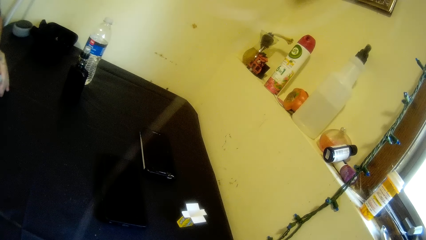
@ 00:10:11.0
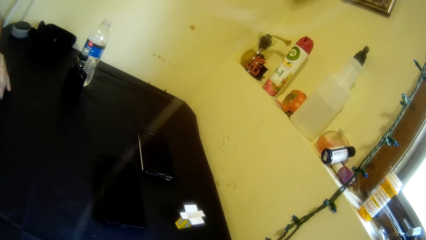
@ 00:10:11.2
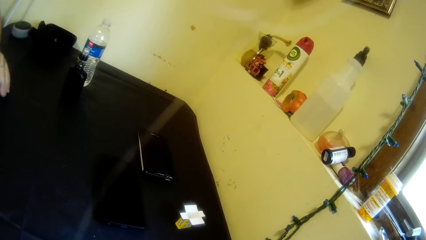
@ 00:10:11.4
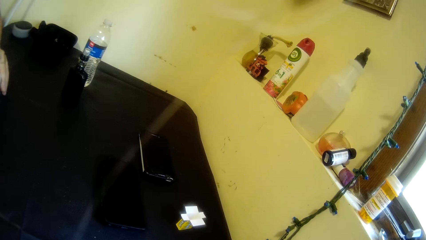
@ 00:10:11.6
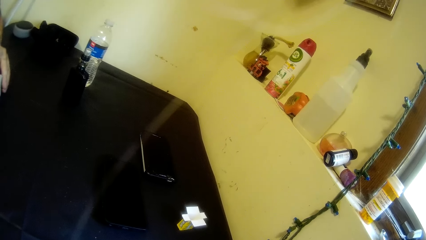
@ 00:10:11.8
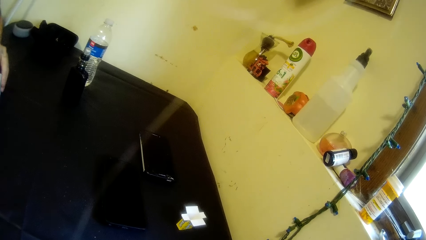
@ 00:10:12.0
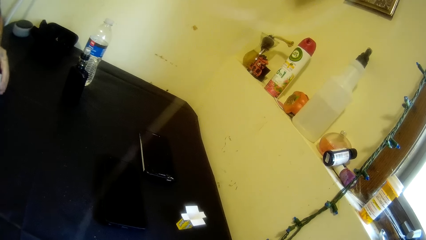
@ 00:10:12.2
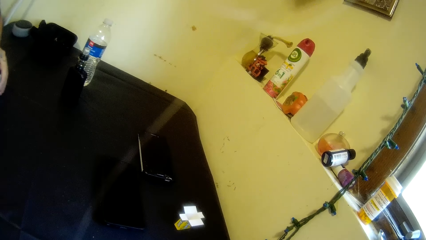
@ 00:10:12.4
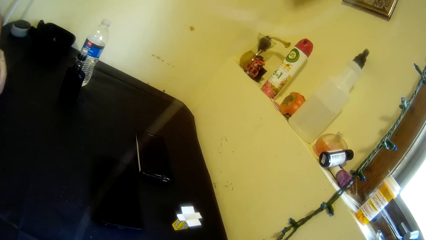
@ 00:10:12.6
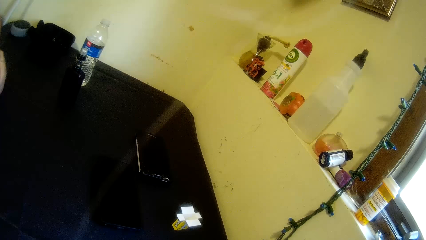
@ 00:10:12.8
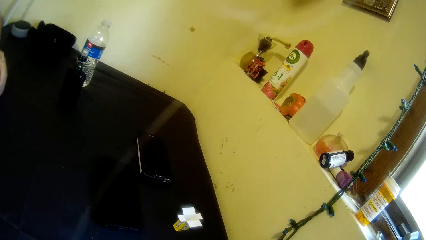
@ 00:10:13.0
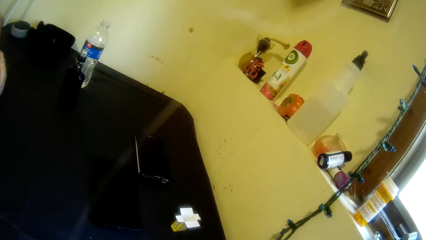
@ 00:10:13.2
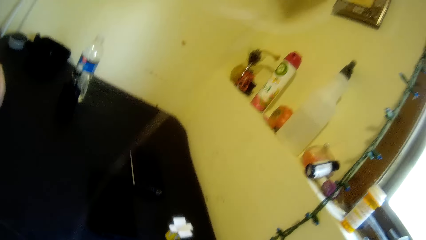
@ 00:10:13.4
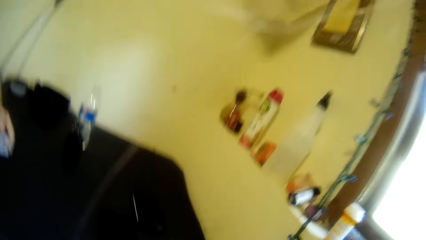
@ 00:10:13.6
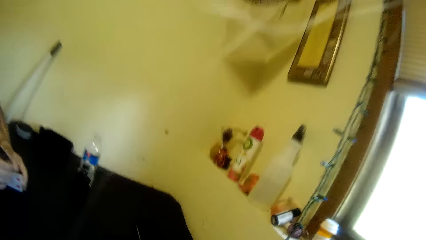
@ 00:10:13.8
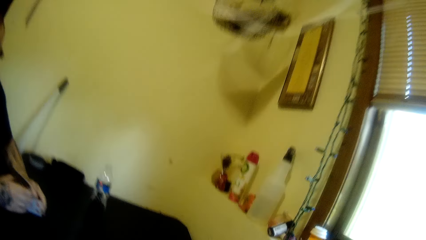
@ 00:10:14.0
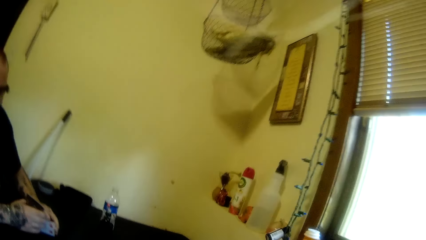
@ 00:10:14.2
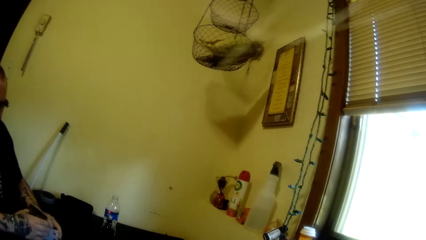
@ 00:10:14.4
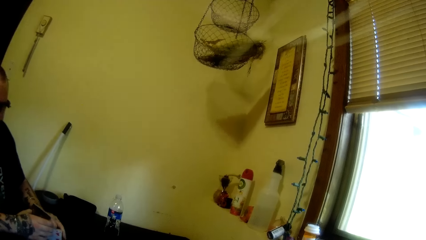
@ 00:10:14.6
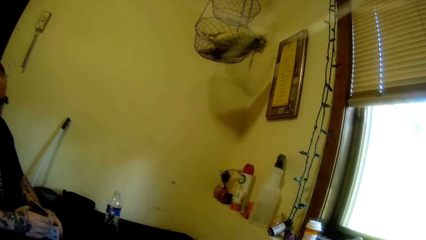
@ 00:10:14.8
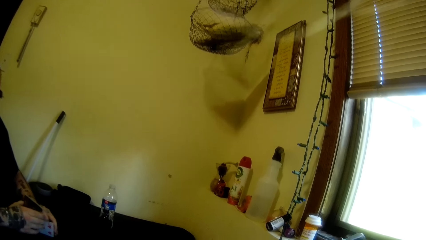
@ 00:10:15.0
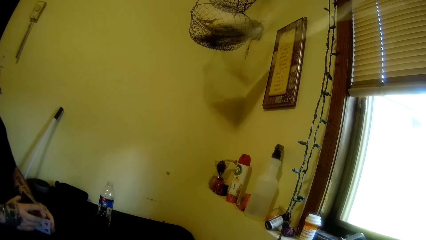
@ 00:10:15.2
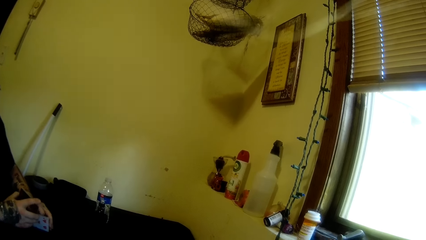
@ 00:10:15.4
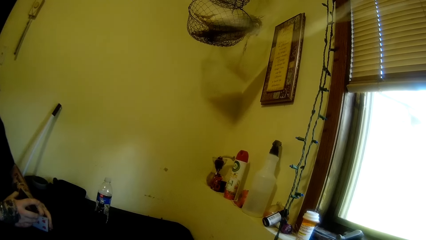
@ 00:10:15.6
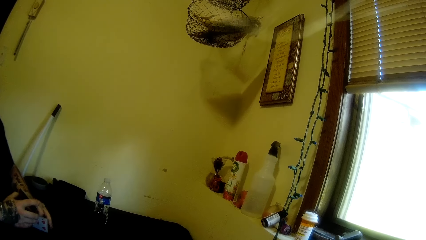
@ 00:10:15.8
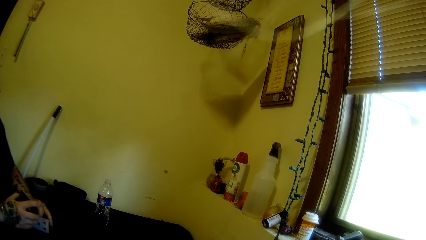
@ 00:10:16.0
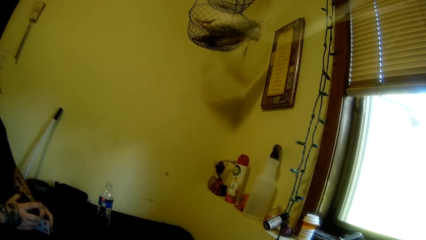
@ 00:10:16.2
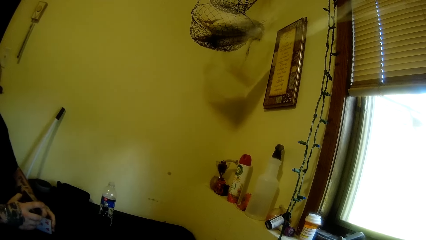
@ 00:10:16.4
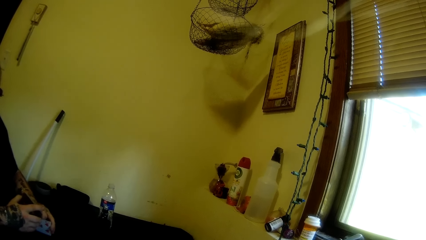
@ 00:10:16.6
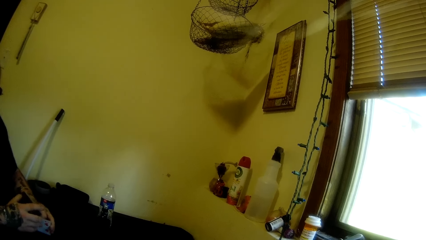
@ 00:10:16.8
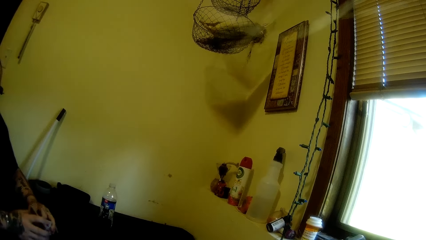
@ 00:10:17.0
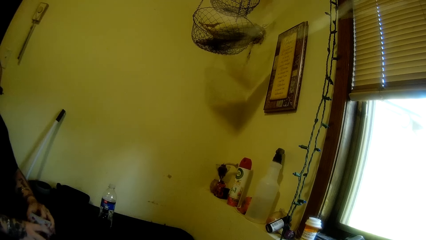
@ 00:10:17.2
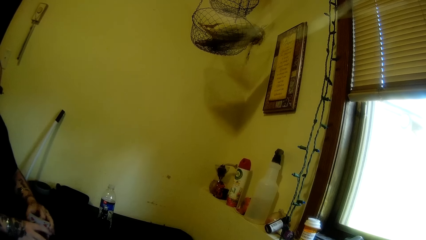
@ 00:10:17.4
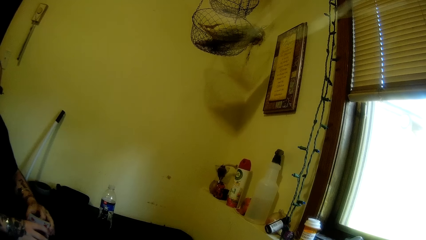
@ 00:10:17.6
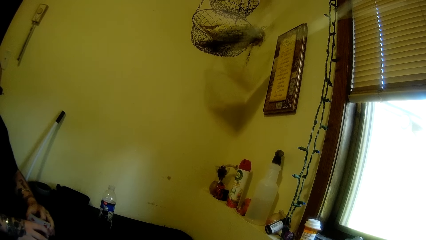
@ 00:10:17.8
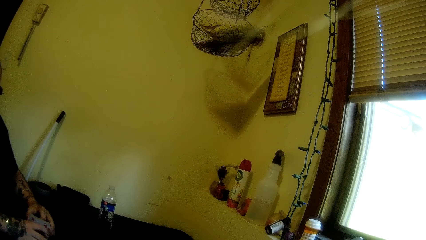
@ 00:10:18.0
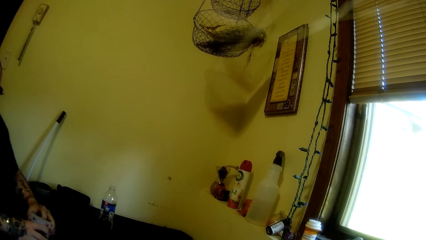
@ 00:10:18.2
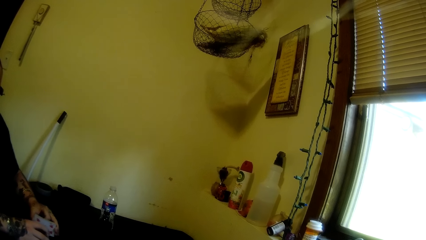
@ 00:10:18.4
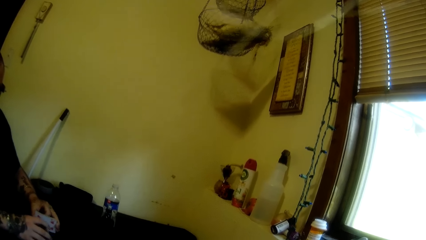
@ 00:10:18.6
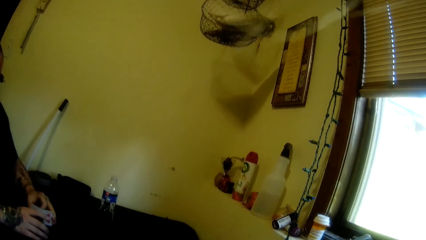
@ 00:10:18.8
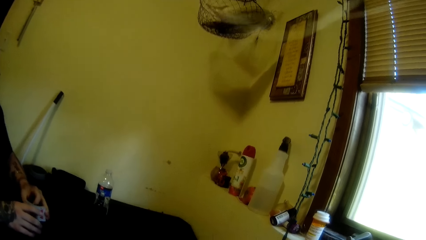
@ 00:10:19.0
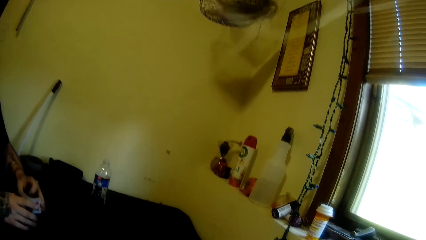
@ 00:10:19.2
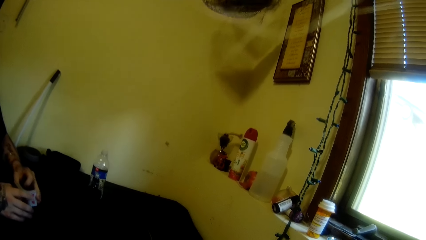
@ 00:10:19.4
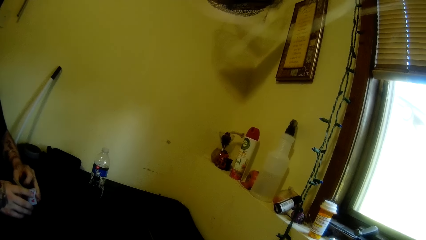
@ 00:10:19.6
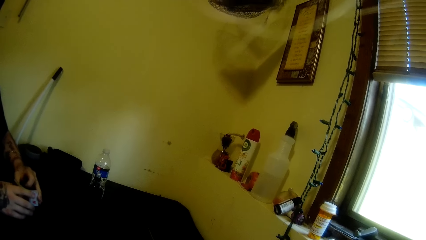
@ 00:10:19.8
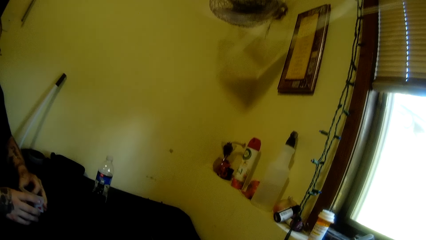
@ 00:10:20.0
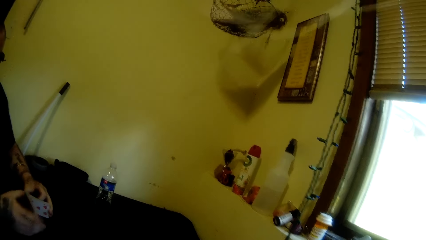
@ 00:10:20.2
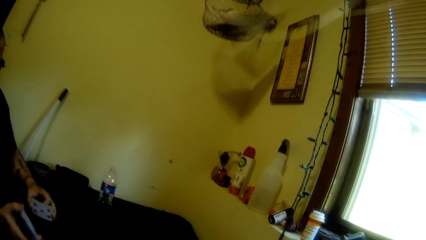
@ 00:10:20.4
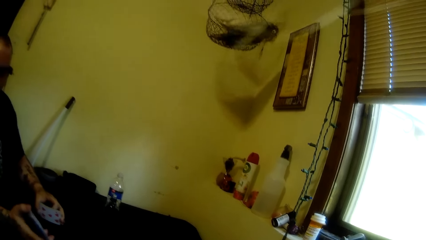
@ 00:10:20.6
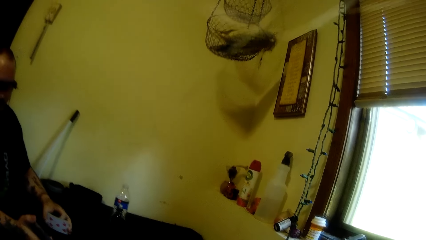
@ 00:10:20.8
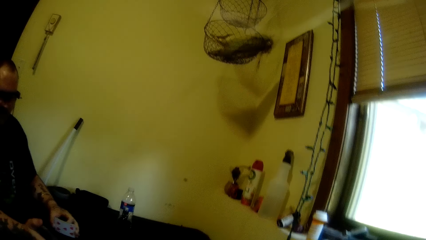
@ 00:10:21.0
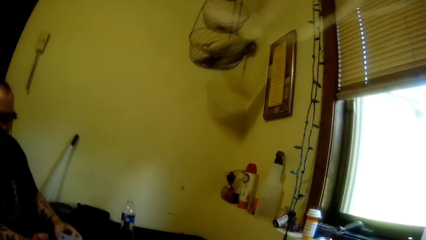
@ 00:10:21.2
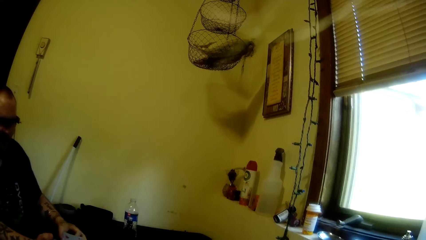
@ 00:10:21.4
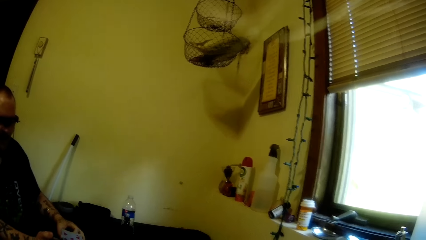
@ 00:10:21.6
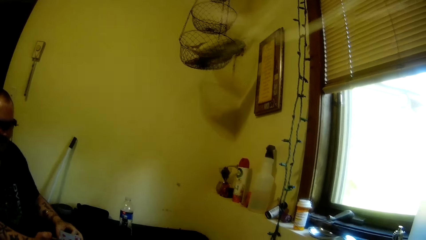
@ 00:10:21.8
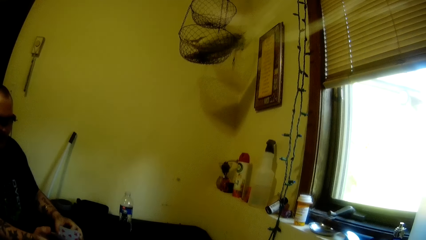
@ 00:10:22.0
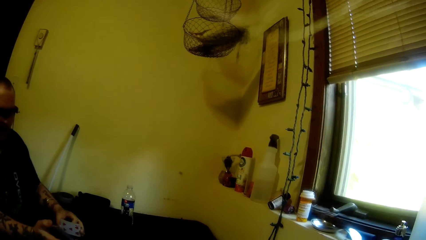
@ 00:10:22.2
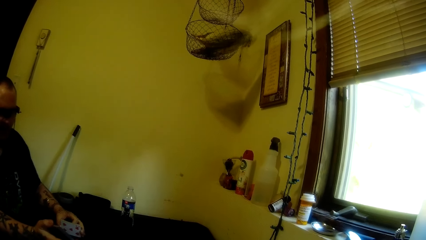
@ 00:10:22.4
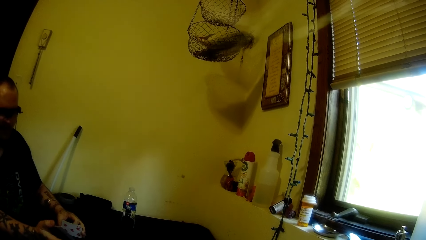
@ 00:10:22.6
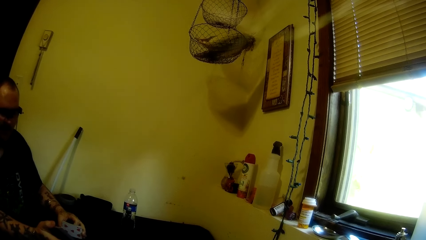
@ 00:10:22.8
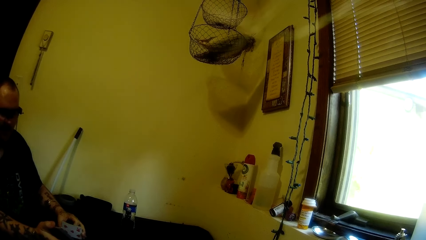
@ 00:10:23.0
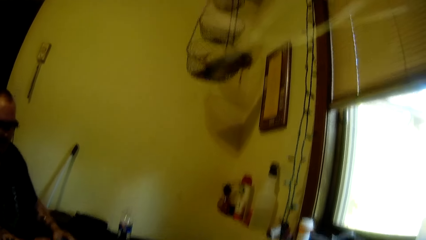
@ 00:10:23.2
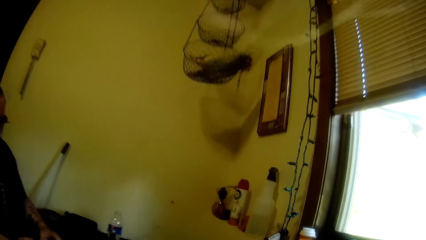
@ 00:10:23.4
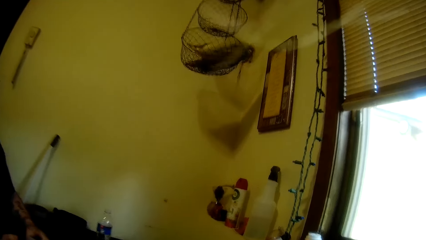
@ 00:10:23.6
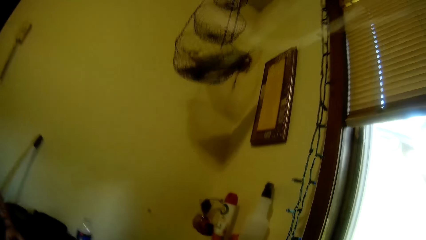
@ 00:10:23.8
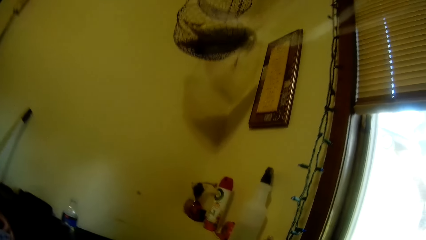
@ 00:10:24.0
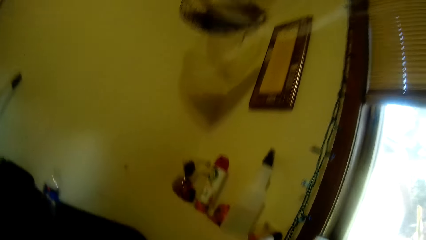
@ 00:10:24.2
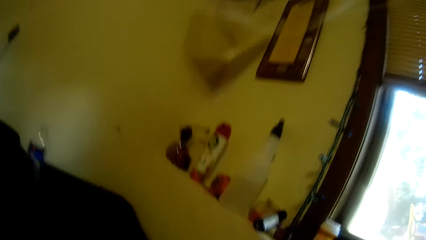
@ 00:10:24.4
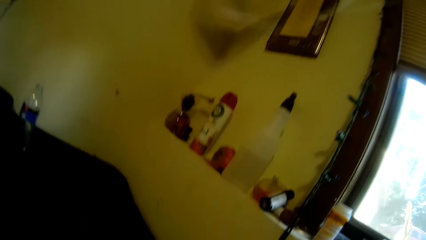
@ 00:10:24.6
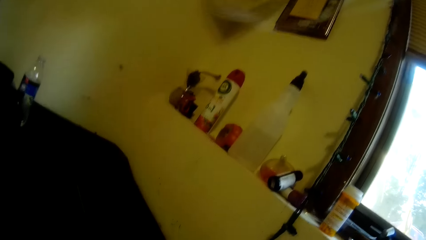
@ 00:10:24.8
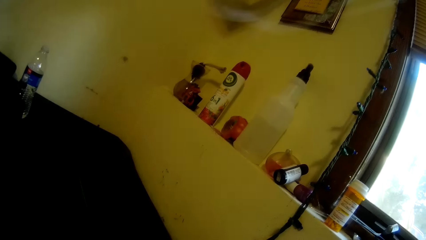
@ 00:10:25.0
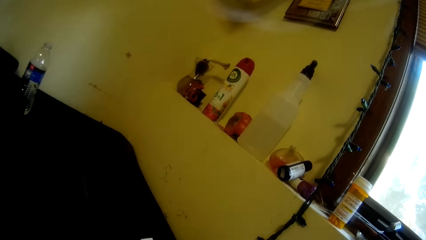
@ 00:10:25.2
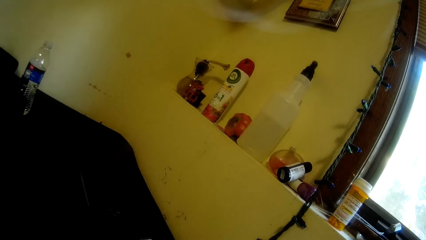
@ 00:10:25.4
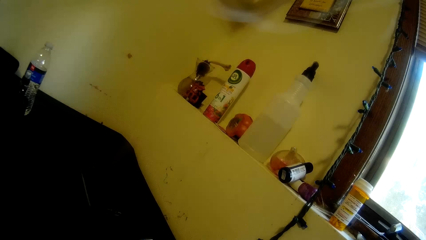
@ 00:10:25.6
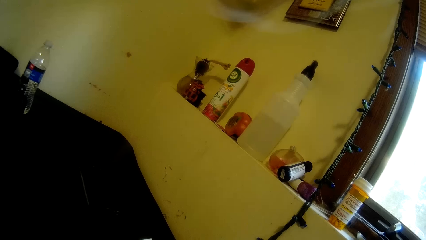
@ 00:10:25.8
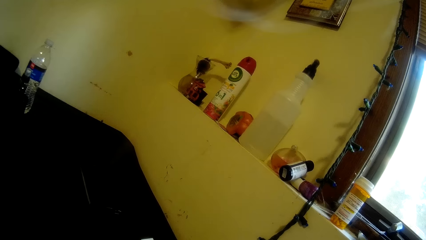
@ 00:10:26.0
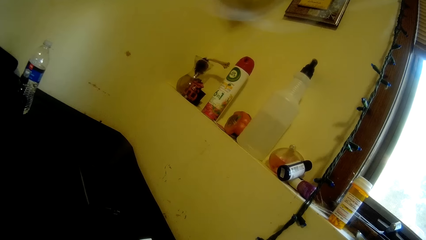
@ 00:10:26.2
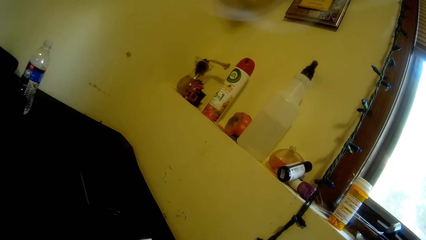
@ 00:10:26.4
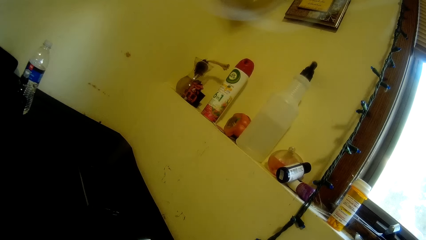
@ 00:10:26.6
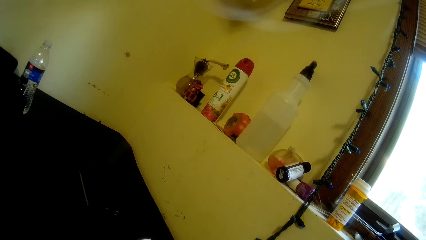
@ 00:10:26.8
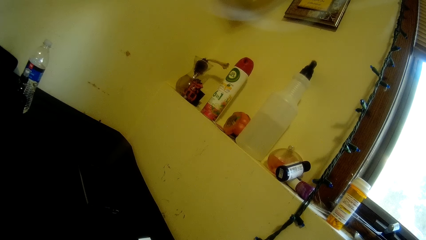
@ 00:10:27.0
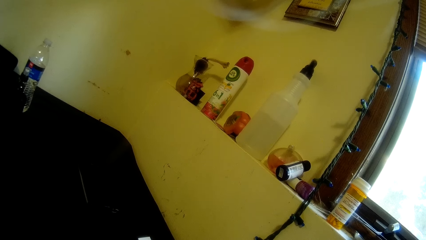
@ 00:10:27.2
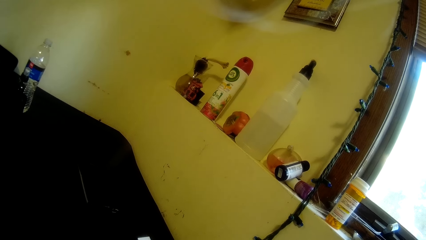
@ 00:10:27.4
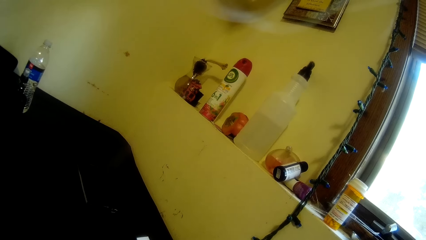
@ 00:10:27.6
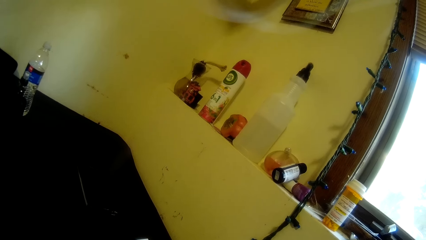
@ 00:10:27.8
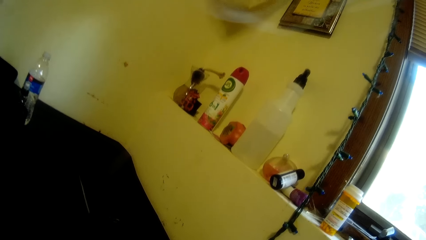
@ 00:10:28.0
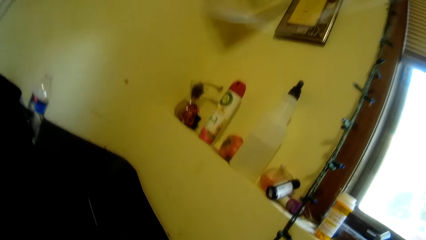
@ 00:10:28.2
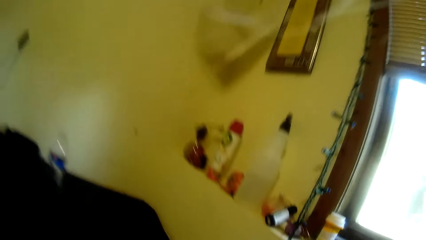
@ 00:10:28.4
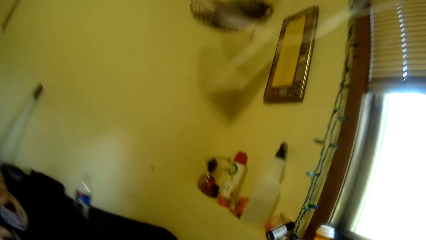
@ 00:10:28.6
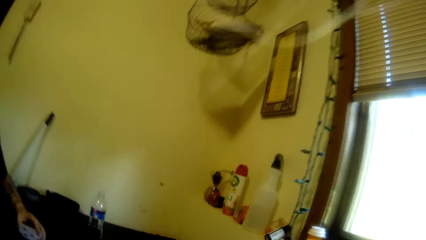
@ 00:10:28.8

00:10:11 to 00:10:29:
A man holds cards in both hands. The camera wearer talks to the man.
